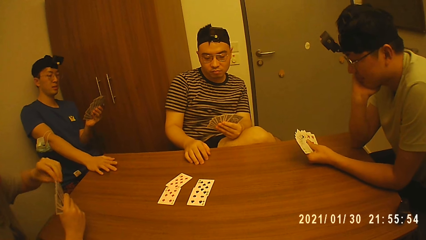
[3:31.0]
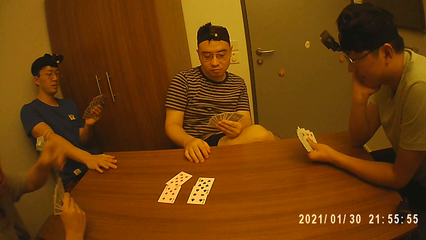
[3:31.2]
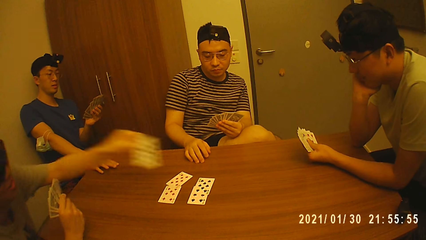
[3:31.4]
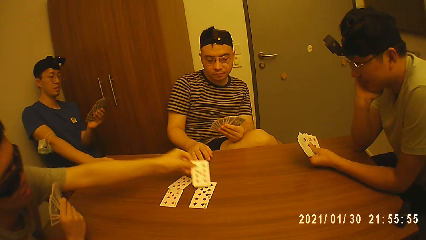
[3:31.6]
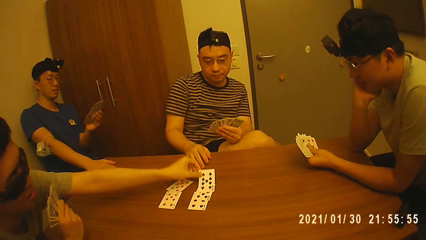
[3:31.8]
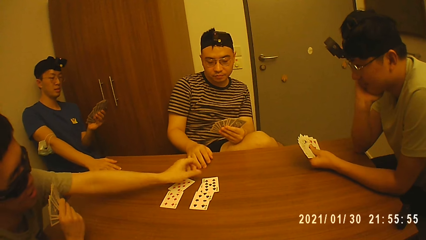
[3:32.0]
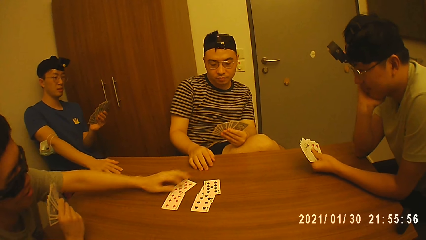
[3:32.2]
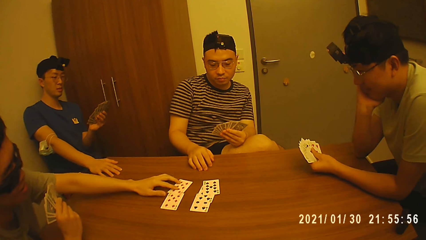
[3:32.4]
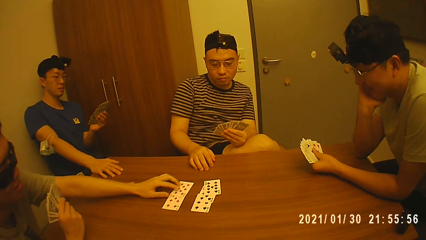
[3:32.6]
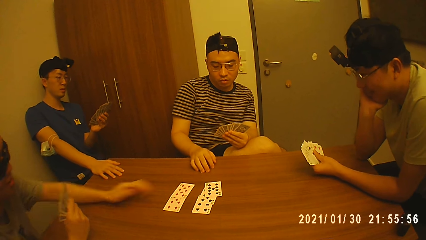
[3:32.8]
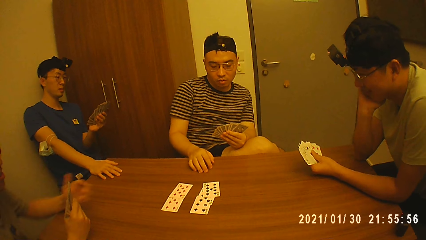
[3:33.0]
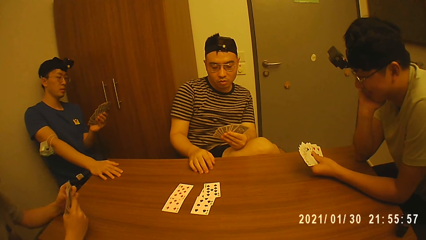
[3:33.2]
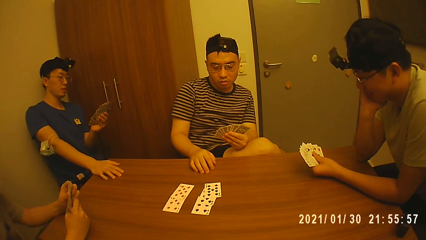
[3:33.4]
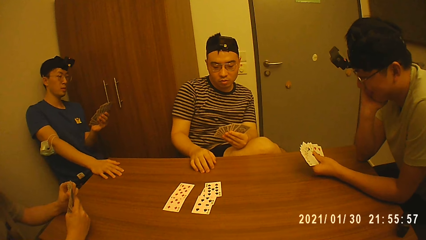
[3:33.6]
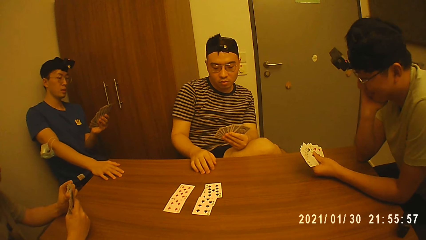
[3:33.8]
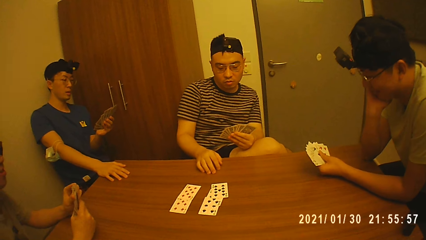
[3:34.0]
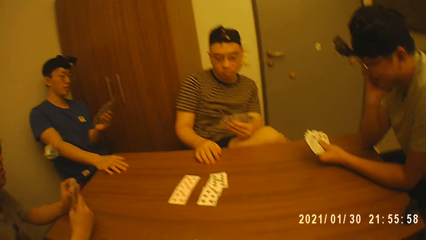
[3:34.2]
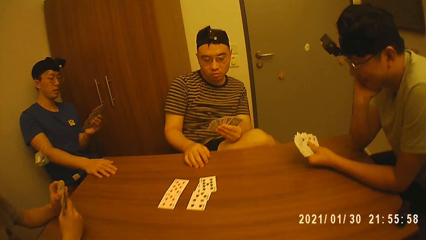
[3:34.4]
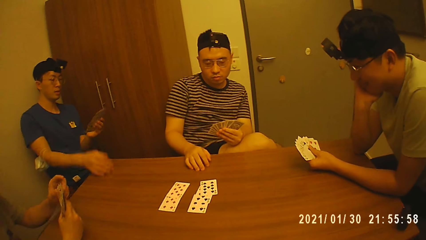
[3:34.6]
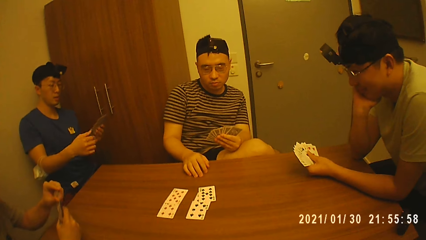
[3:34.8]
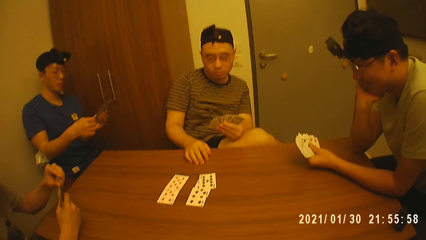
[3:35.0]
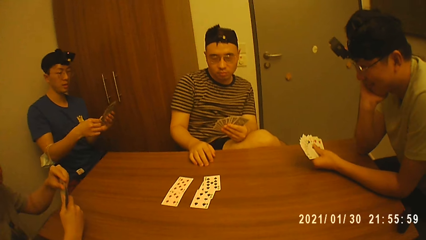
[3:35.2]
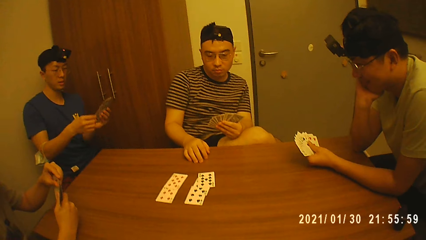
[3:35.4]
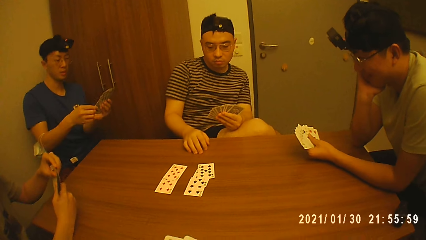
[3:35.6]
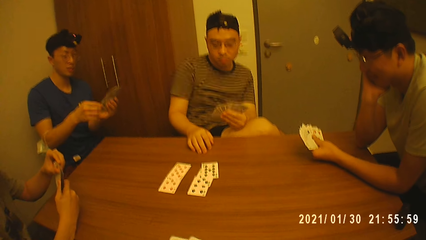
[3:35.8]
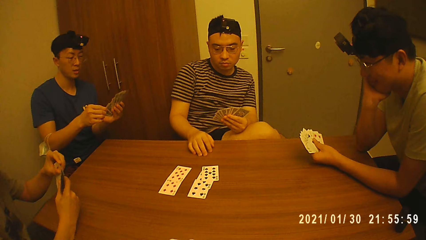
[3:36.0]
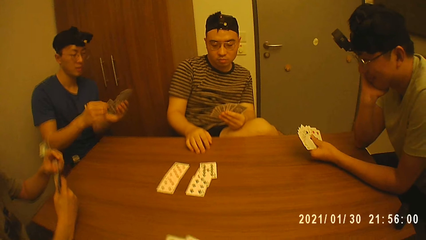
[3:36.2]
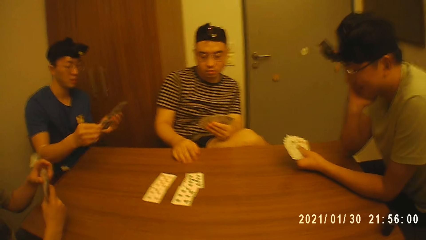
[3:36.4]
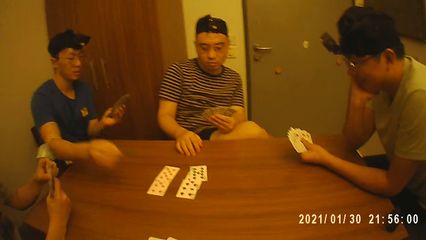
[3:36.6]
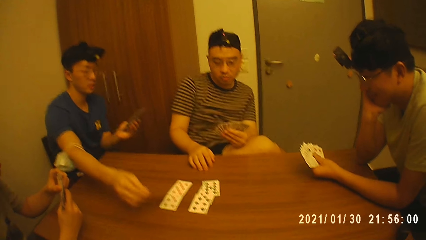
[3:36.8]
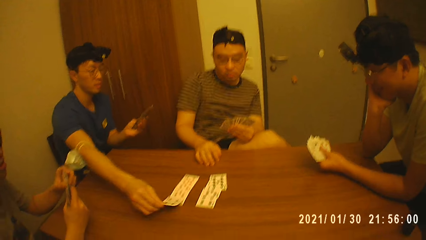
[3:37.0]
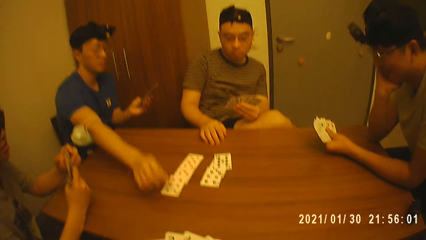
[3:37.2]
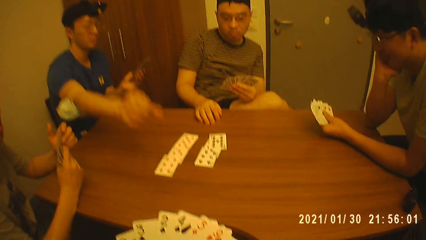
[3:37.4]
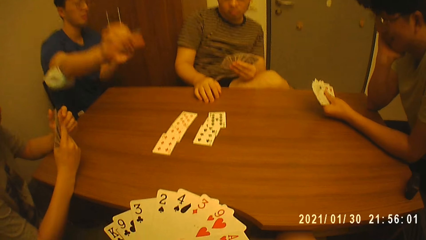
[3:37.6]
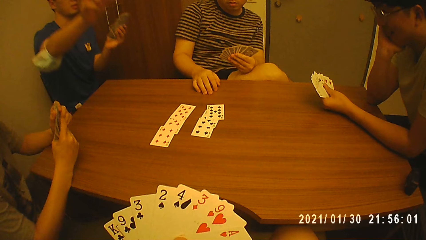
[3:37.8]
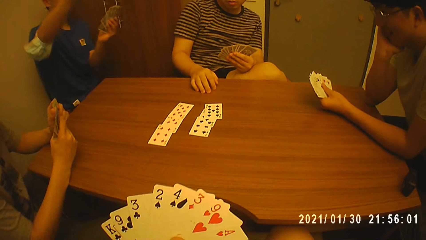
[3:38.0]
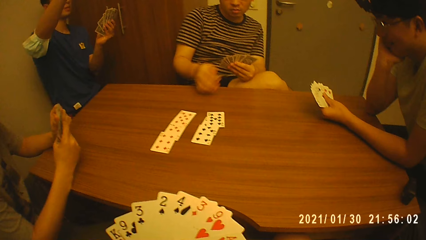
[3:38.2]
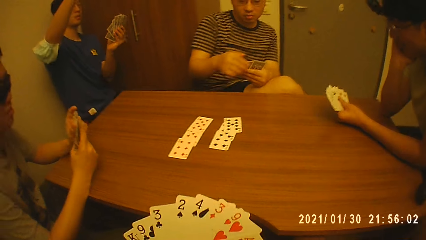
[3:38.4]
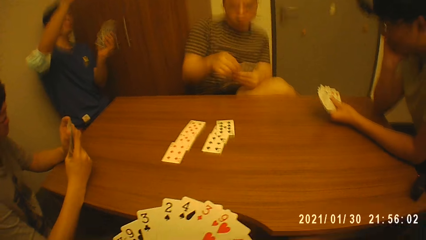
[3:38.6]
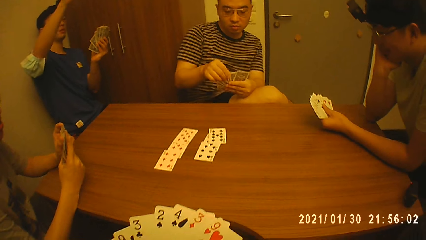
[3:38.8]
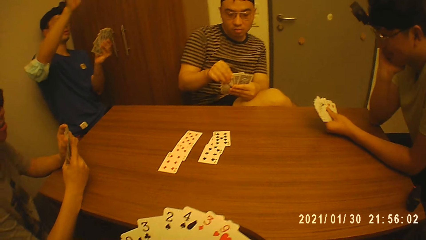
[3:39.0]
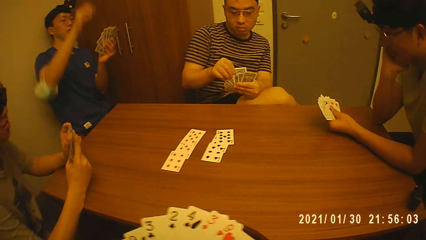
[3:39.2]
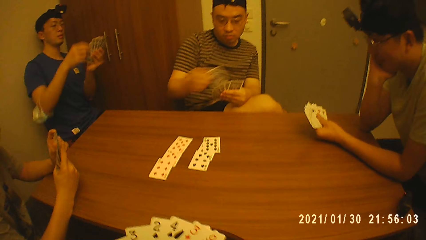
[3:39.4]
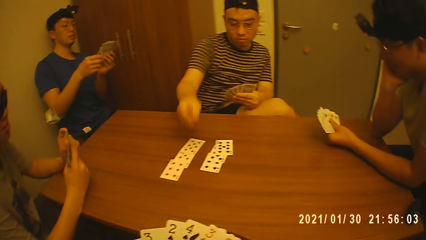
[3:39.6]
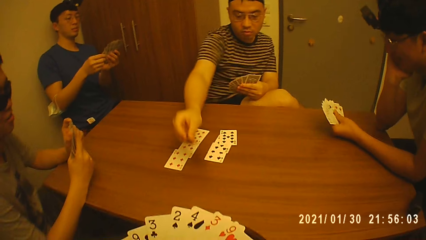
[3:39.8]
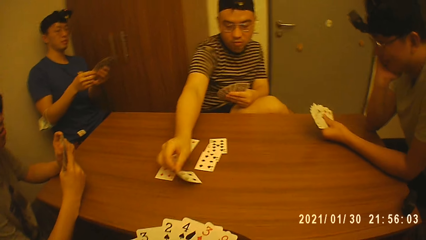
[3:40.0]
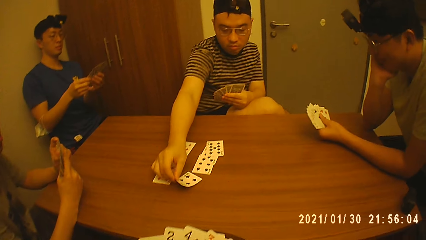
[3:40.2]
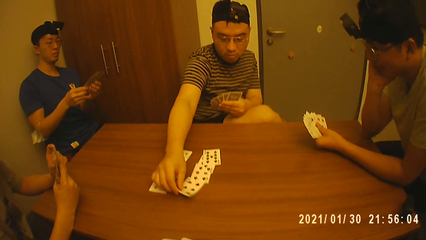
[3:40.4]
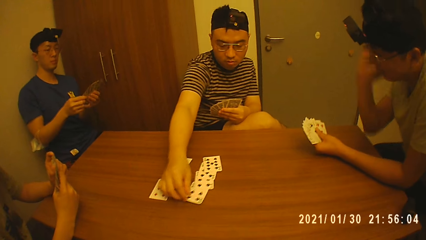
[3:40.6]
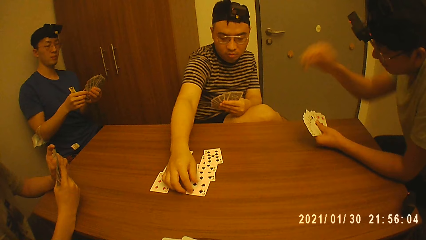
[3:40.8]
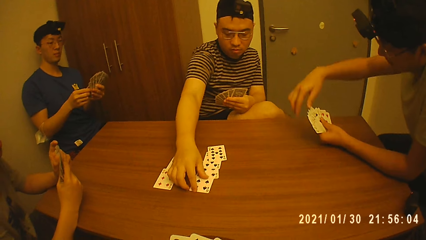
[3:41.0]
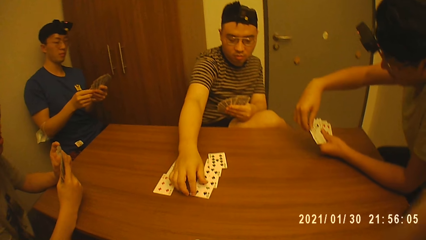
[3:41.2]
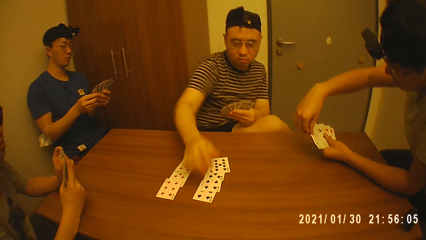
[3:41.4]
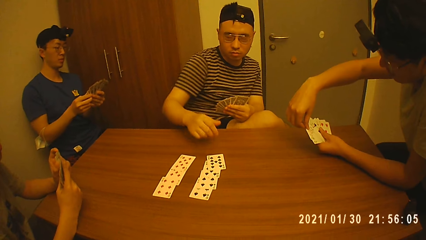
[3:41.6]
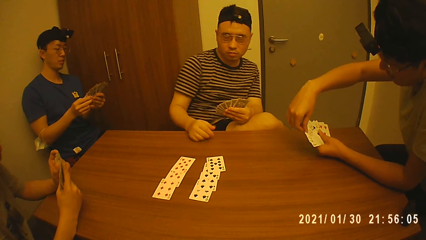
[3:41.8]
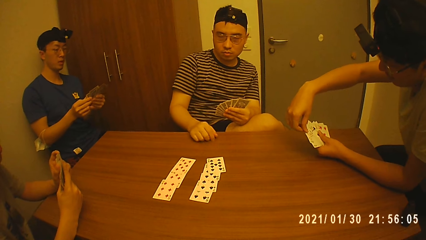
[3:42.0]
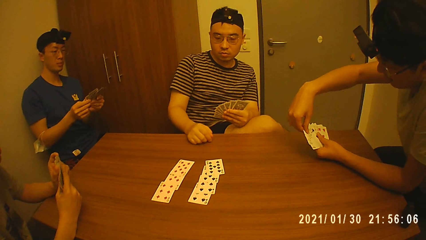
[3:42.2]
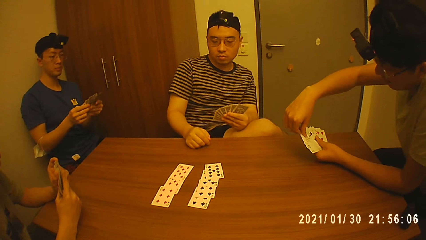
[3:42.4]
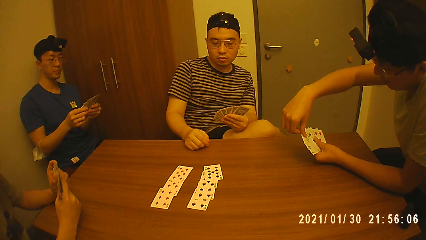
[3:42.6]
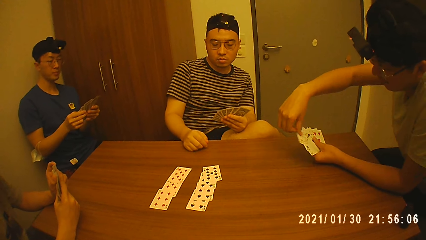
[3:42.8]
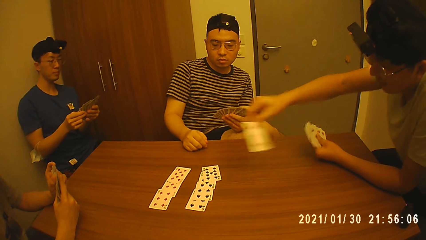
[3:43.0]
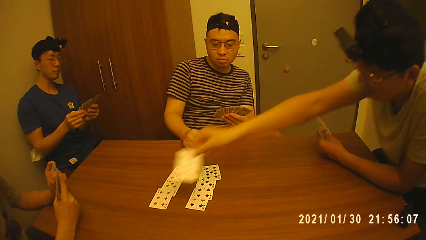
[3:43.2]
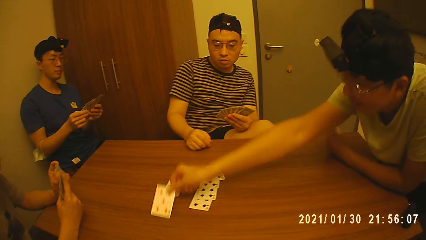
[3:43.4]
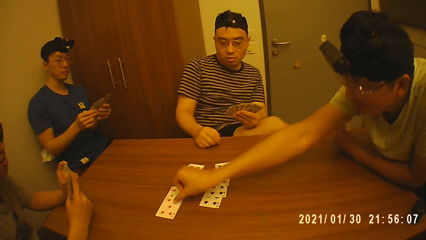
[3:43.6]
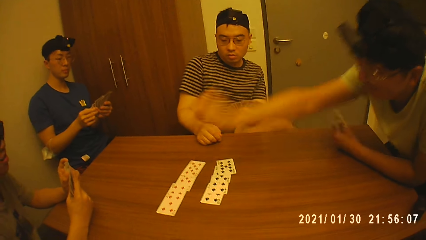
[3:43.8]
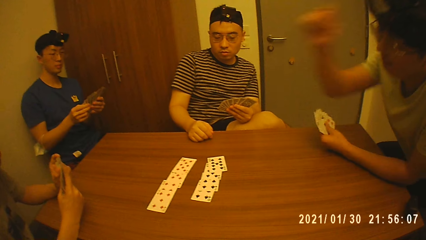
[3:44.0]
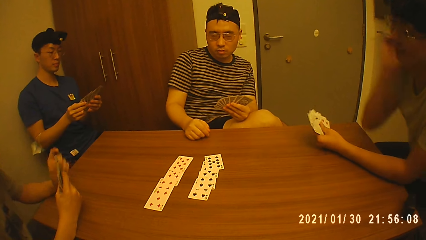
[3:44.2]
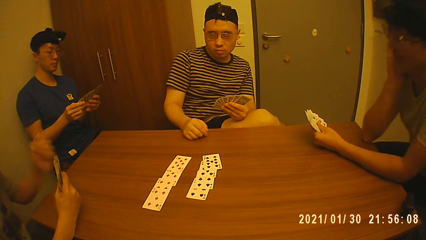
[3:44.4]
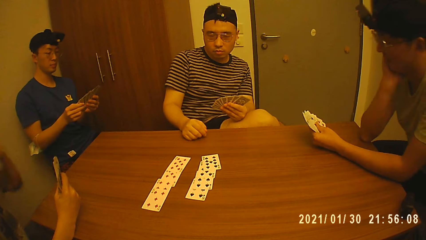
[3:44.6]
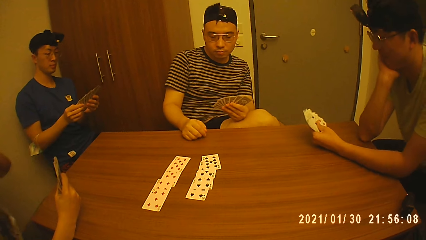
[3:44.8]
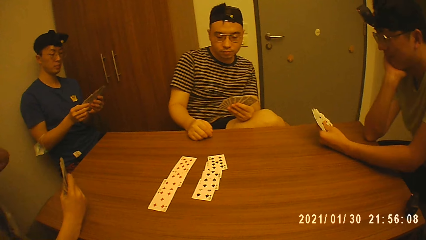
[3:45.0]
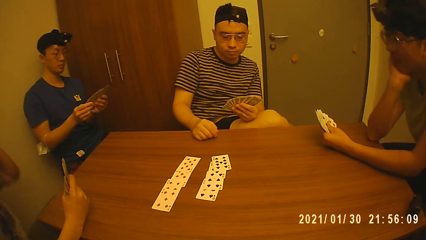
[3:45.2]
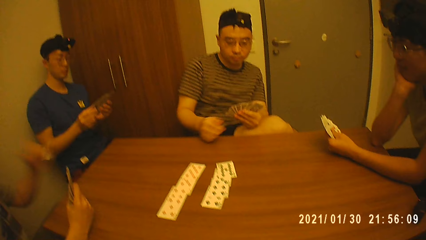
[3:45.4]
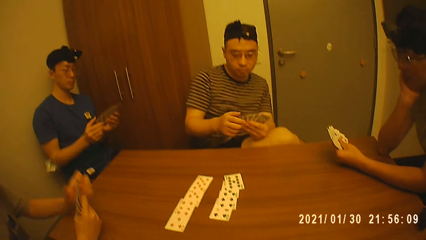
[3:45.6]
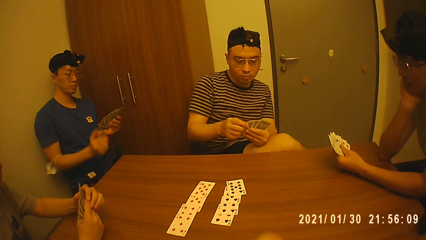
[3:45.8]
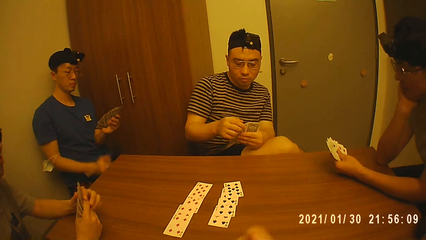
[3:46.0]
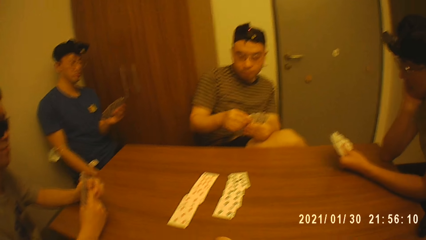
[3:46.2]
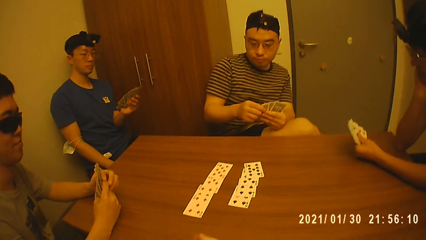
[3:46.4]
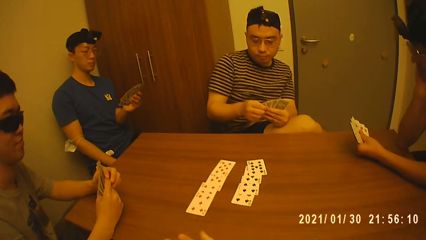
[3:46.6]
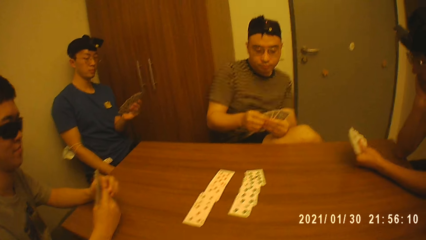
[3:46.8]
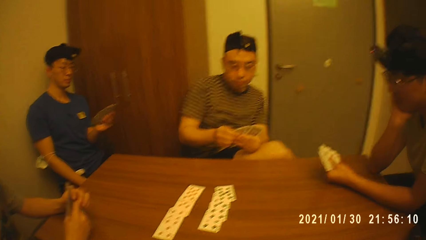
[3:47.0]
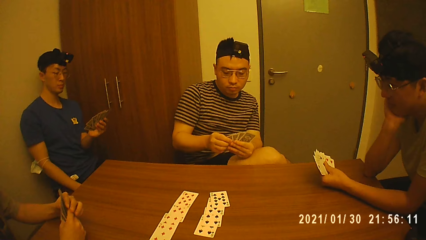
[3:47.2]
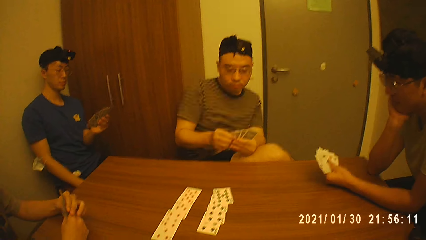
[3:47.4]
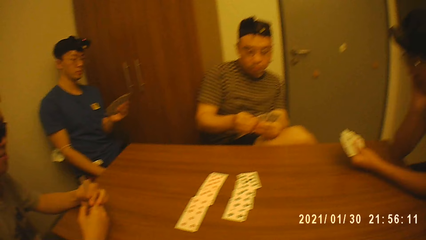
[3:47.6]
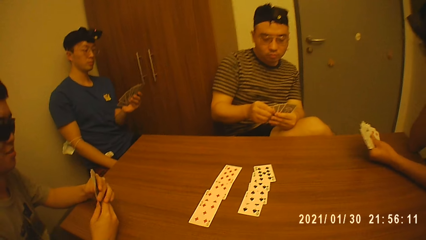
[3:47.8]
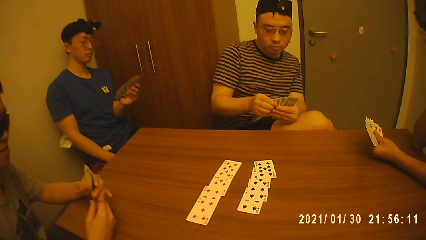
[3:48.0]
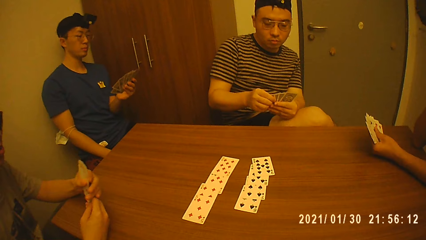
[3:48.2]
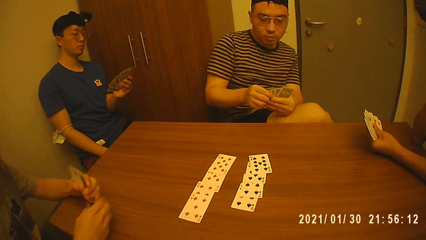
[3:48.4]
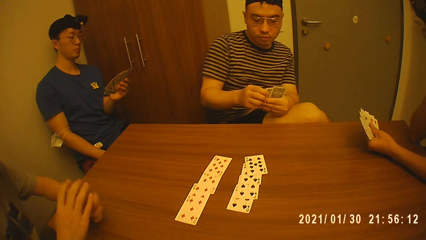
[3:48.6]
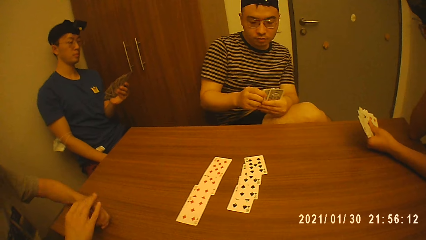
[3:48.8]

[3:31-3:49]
A man plays a card. The man touches the card on the table. Another man plays a card. The second man raises his right hand. The second man snaps his fingers. A third man plays a card. A fourth man plays a card. The first man scratches his neck.
